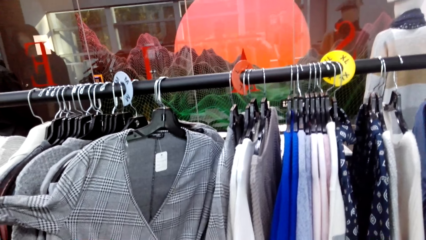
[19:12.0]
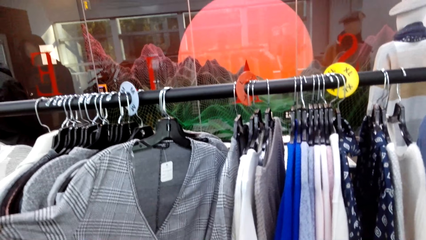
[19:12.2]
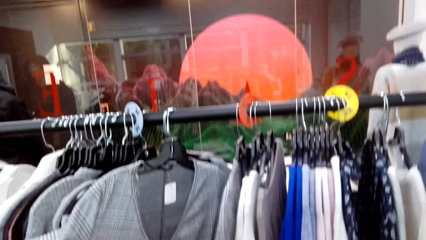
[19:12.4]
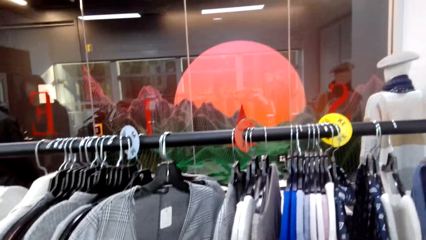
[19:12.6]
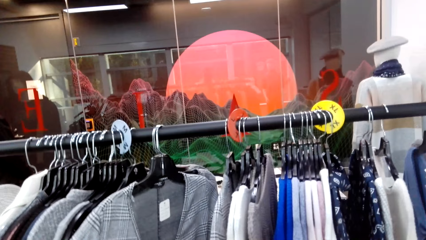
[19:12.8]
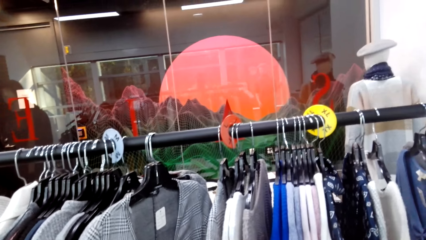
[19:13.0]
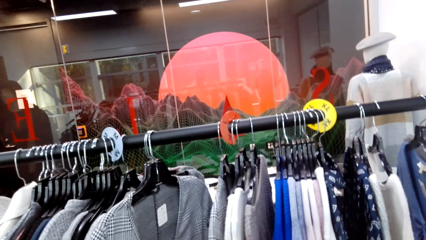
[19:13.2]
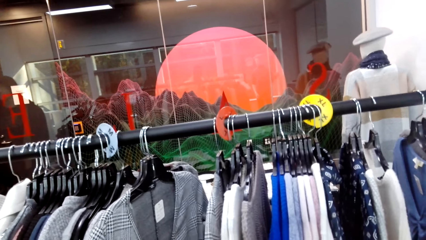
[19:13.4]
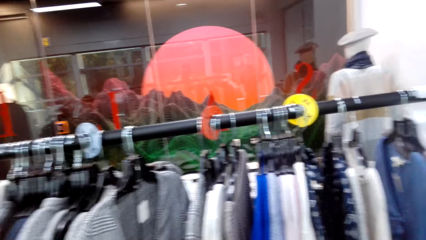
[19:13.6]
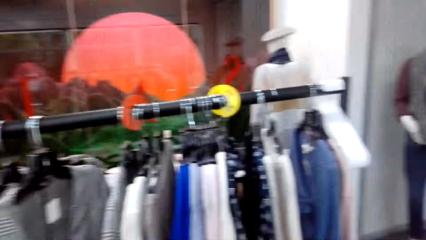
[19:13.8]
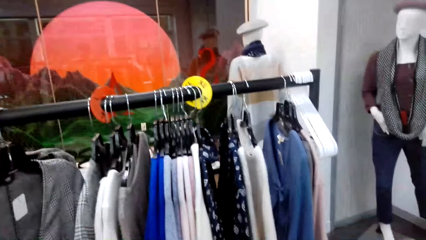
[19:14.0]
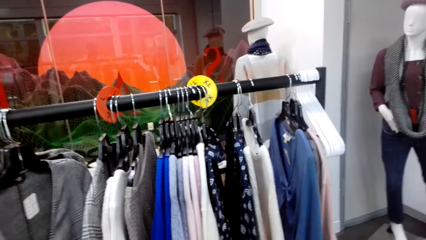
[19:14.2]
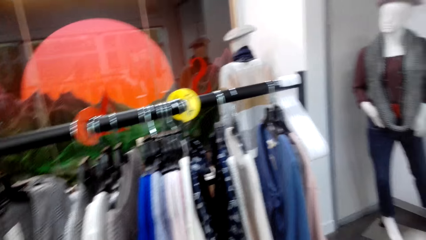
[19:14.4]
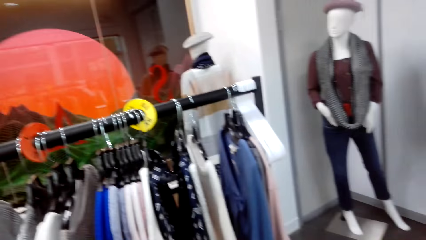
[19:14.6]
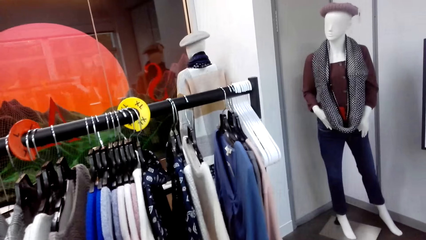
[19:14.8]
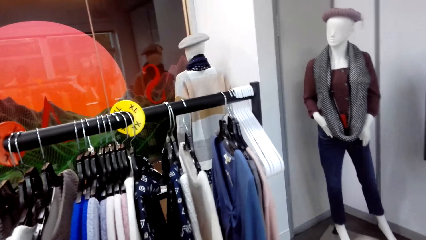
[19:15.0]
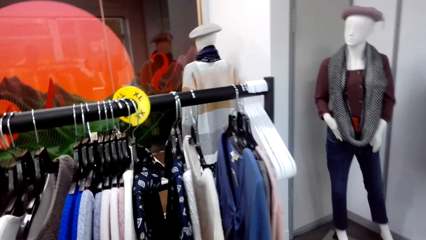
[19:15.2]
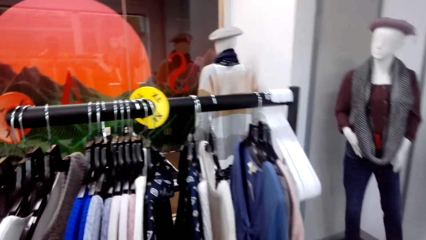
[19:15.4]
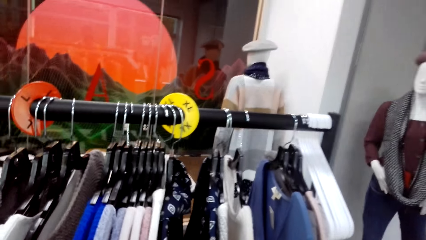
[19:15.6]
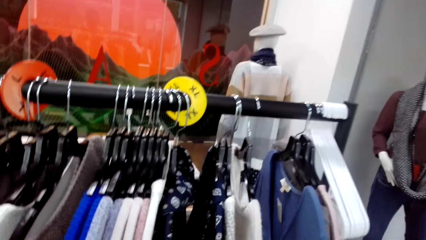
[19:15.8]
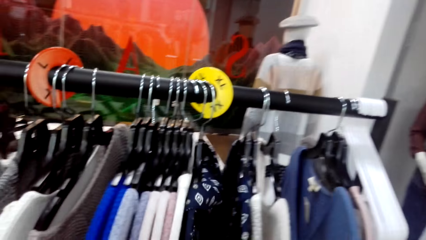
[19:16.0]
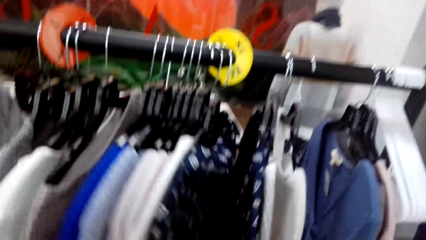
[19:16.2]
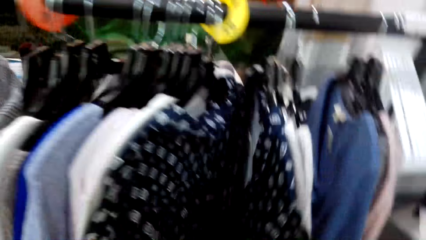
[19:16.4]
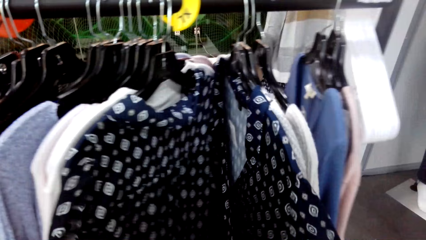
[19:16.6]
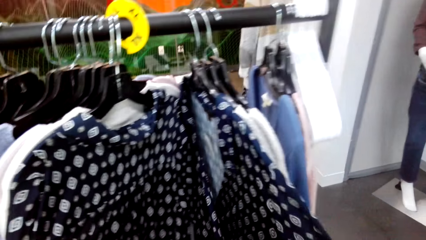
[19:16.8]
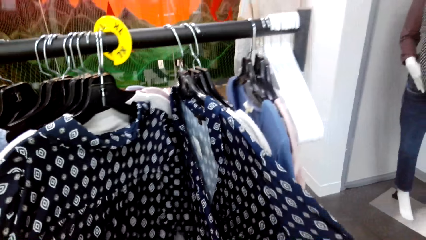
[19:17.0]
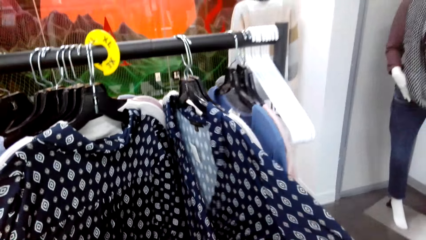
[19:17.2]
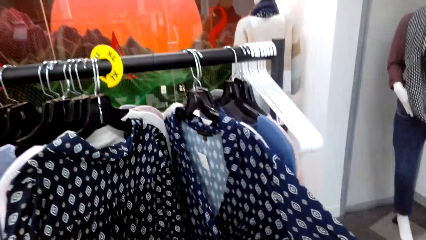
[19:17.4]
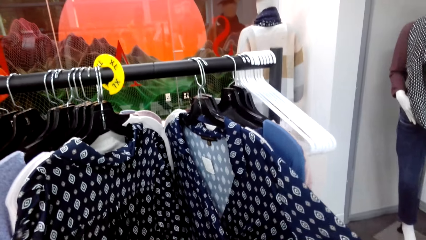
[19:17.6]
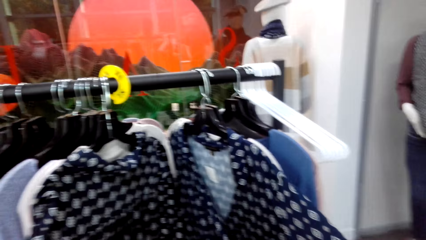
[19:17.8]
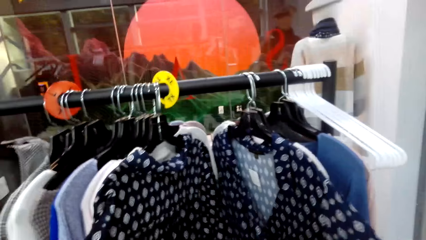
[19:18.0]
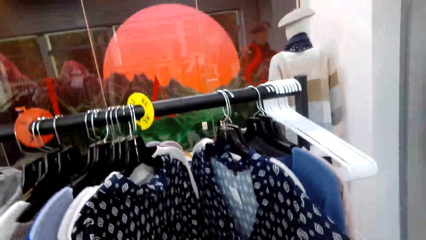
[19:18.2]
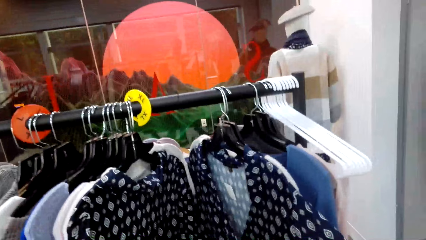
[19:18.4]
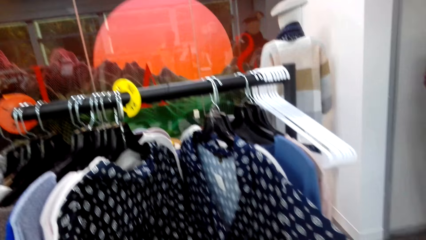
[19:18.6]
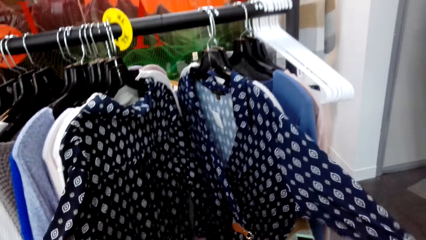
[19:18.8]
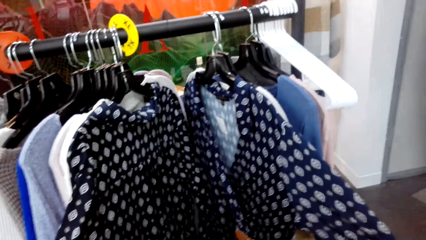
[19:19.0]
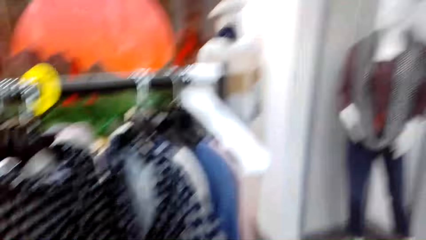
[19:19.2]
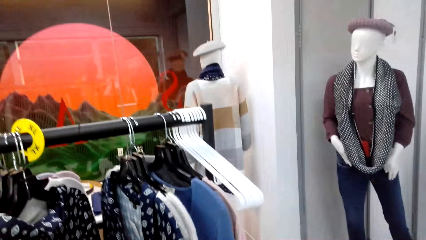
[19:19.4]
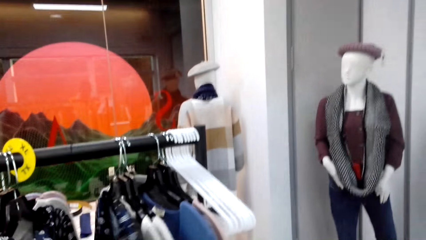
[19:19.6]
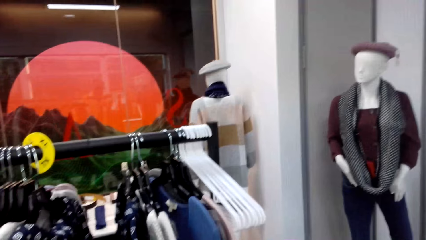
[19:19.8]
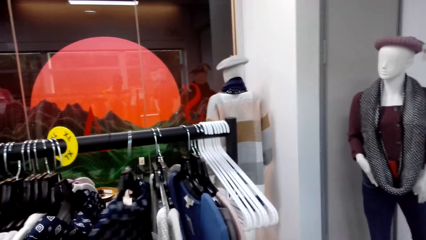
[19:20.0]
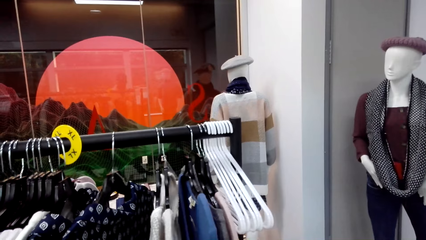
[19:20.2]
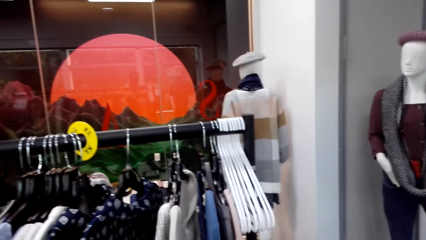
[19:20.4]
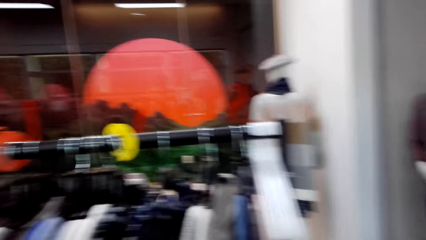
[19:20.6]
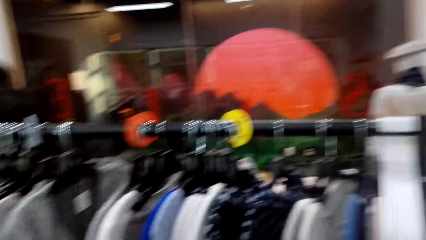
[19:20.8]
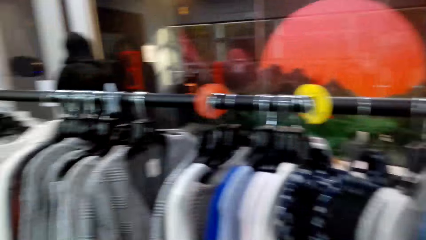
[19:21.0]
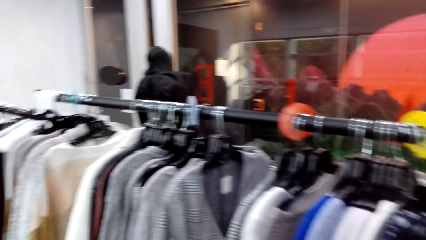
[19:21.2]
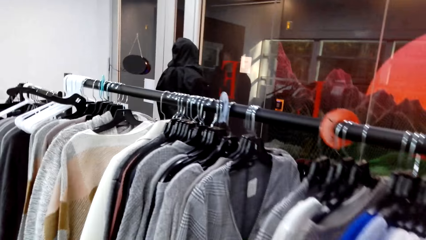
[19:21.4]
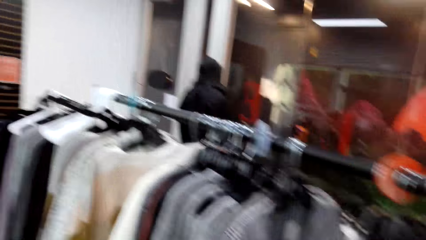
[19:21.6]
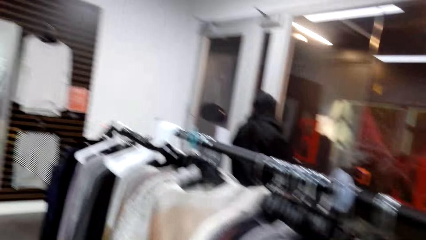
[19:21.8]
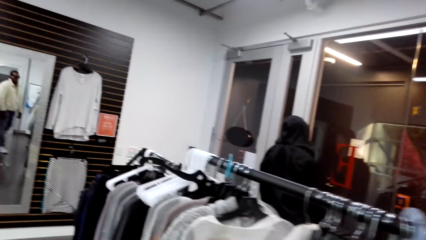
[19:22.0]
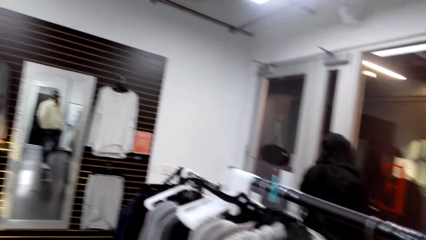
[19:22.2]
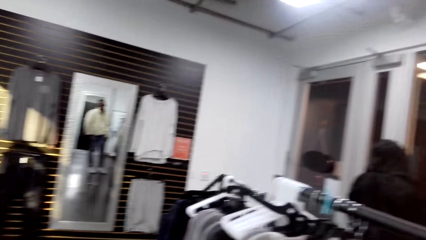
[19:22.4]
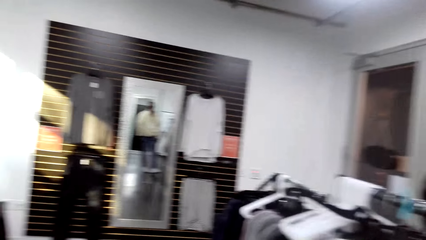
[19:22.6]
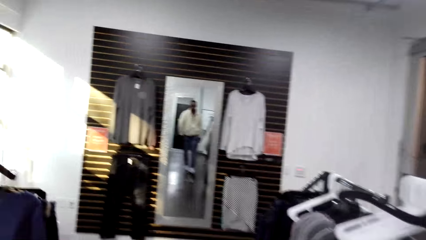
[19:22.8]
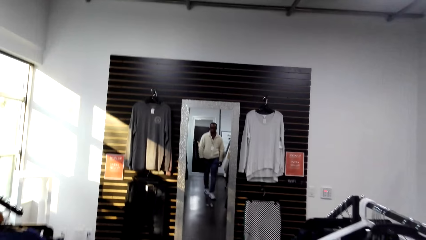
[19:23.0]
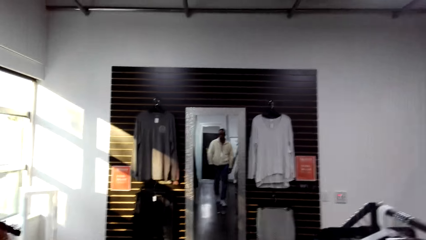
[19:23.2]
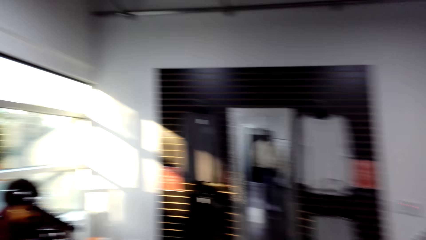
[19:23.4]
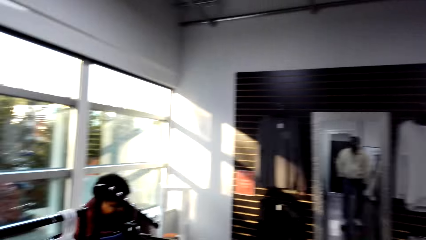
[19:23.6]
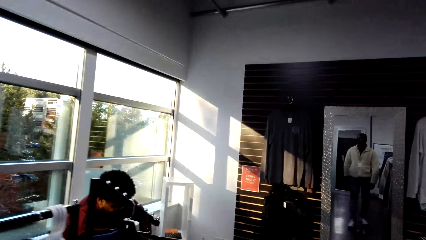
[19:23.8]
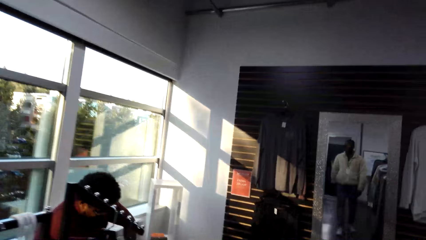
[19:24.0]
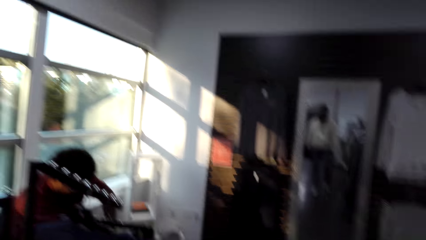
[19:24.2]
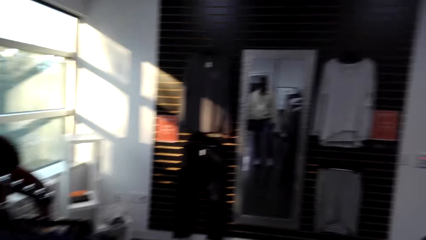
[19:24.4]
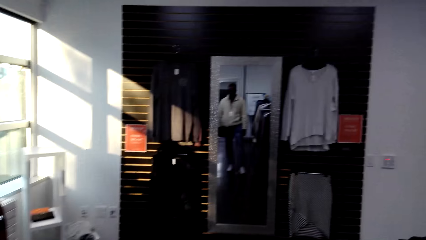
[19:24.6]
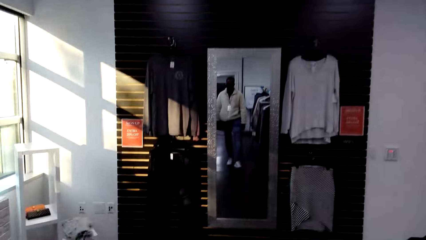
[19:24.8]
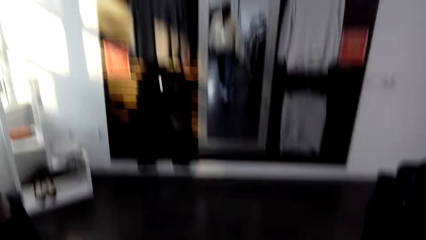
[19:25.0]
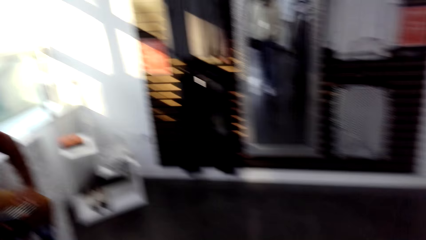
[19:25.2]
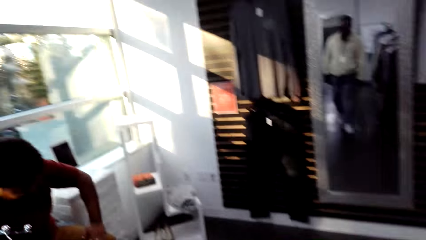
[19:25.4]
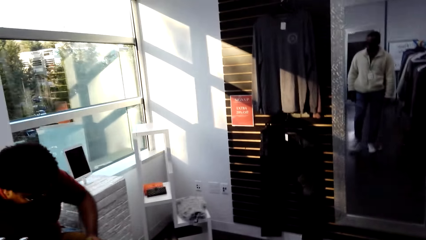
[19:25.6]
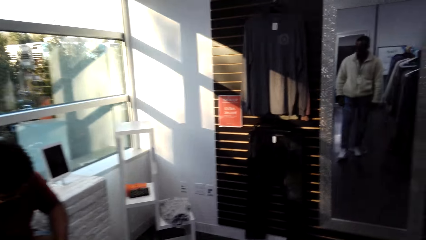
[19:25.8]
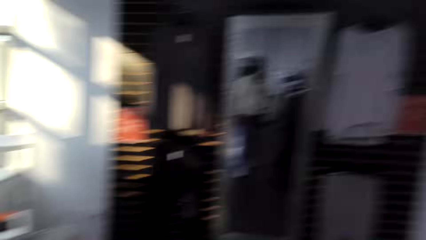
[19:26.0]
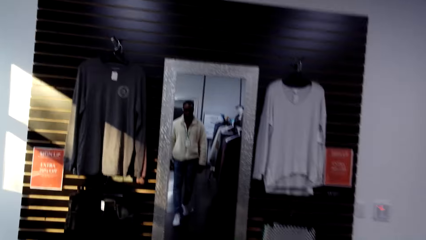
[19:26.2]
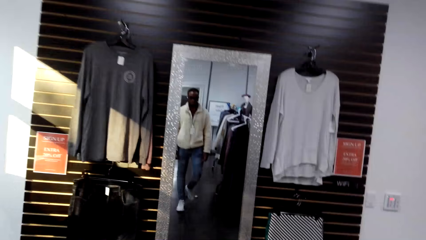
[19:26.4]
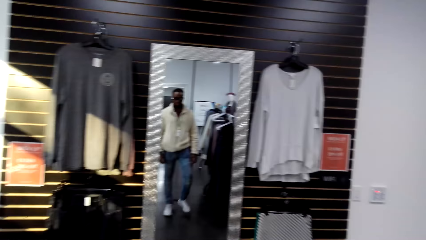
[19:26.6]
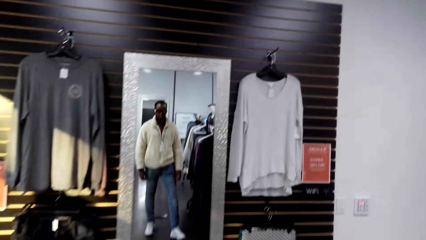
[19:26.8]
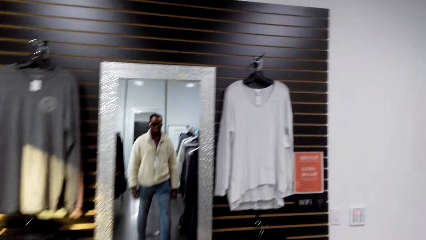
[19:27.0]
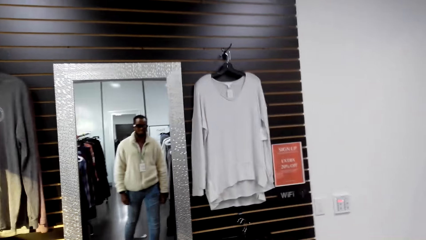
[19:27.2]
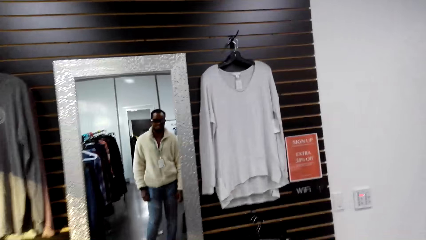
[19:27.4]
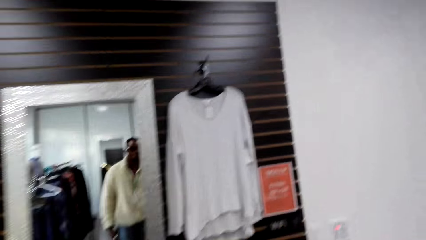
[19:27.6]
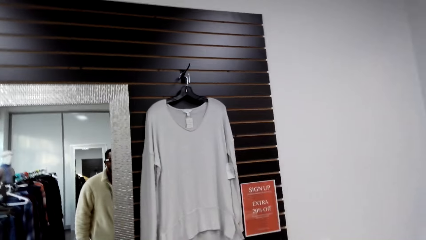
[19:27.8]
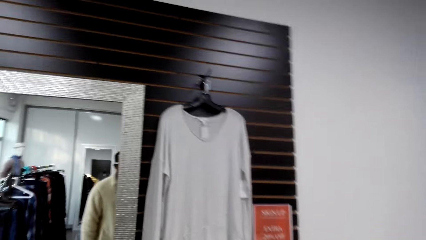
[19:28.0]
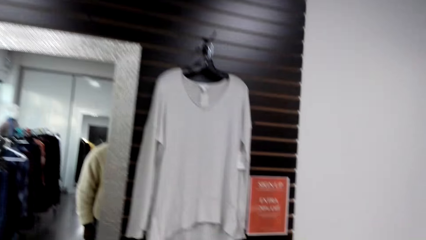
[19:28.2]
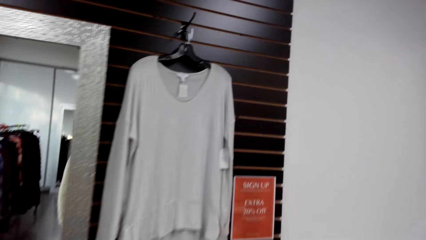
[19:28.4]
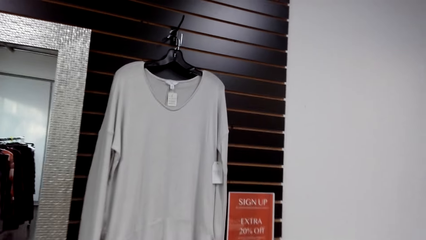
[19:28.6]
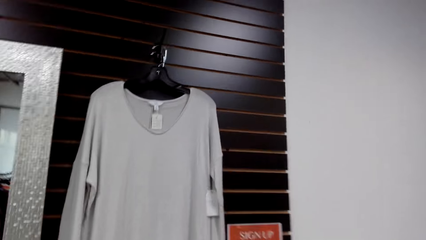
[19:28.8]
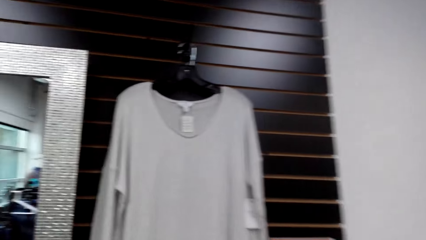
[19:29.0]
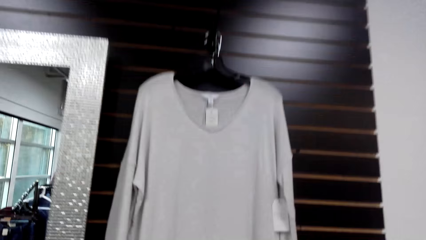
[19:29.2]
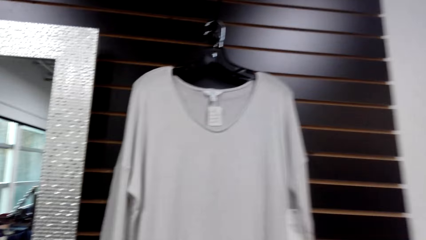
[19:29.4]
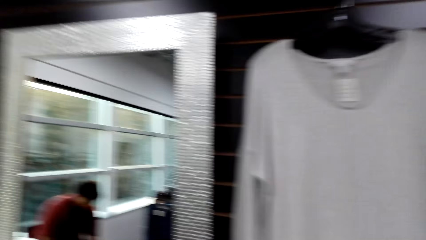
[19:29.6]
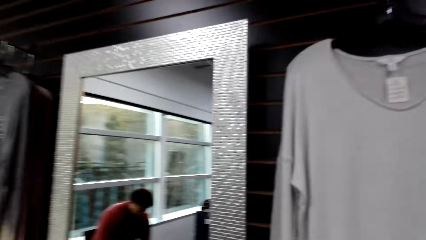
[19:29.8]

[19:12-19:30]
The camera wearer looks at clothes. They move a coat on the clothing rail. They hold a blouse. They move the blouse on the clothing rail. They look around. They walk in the boutique. They look at the mirror. They walk around.
